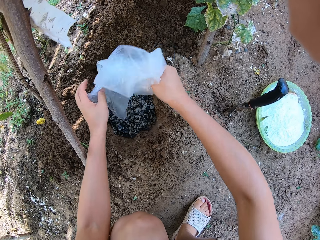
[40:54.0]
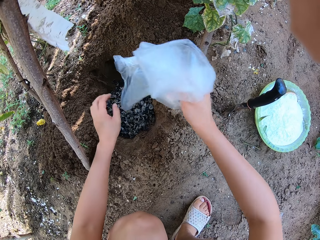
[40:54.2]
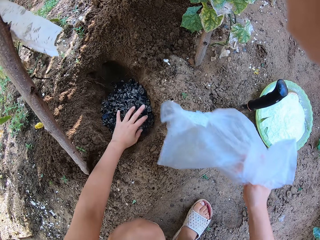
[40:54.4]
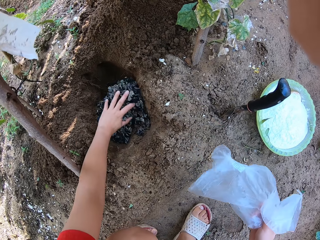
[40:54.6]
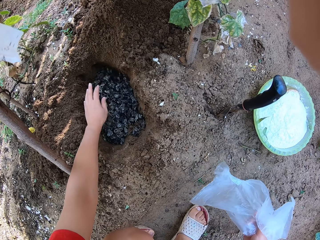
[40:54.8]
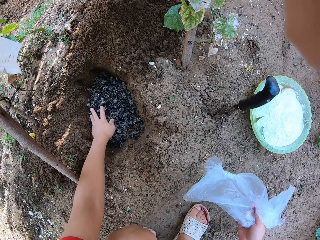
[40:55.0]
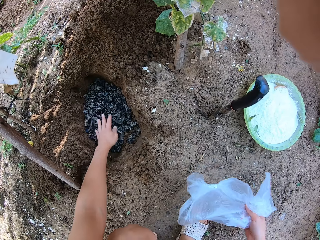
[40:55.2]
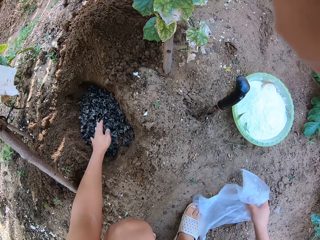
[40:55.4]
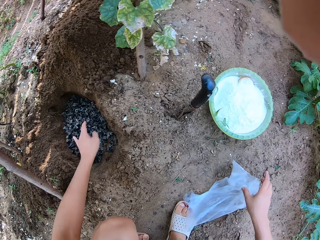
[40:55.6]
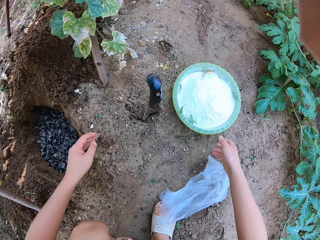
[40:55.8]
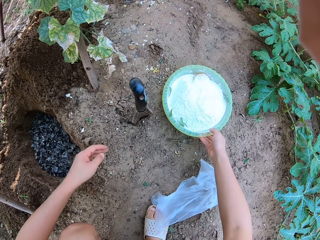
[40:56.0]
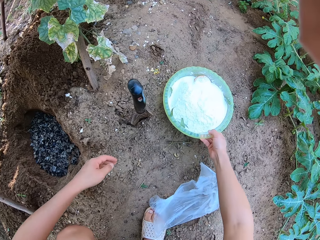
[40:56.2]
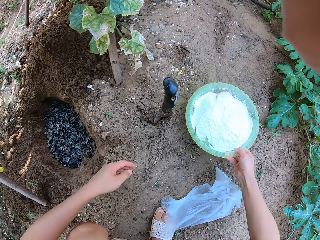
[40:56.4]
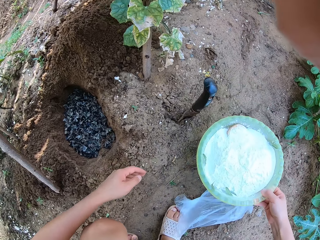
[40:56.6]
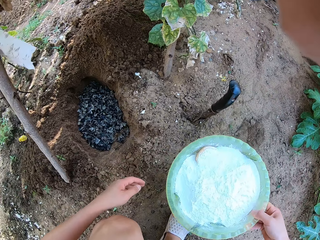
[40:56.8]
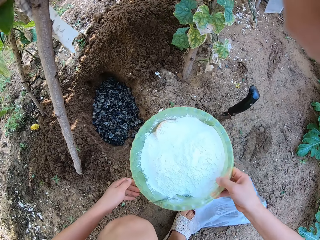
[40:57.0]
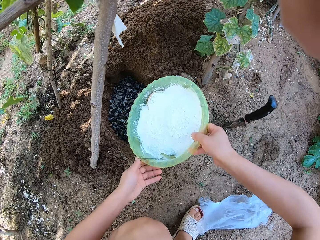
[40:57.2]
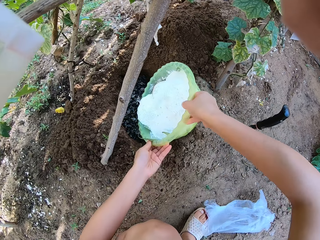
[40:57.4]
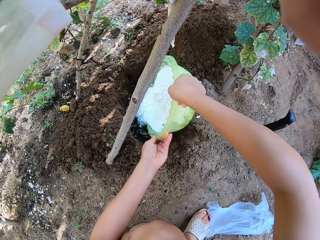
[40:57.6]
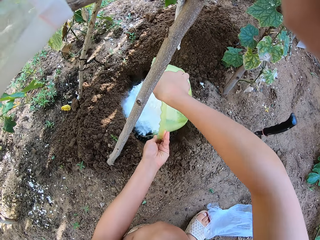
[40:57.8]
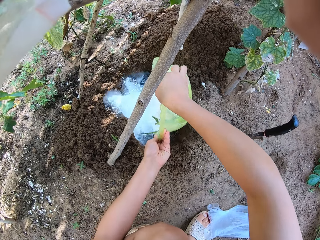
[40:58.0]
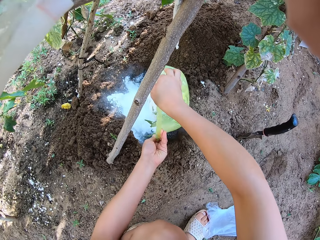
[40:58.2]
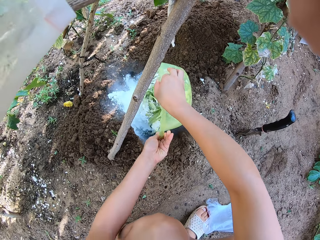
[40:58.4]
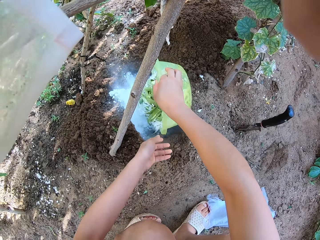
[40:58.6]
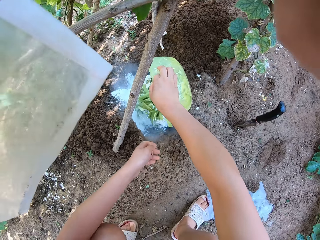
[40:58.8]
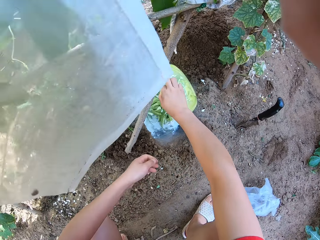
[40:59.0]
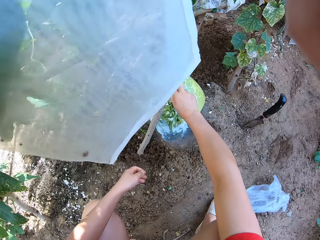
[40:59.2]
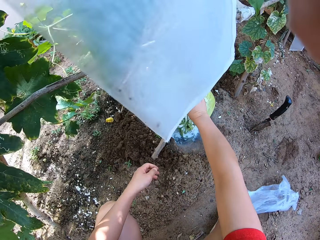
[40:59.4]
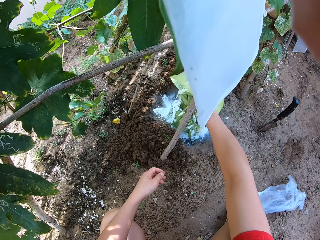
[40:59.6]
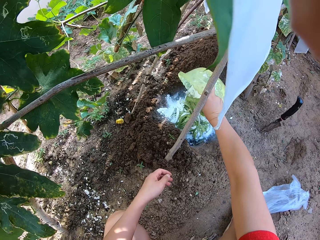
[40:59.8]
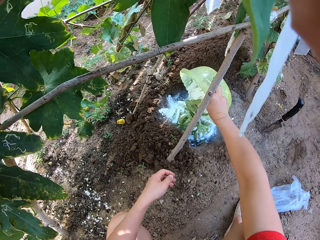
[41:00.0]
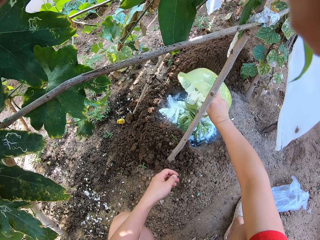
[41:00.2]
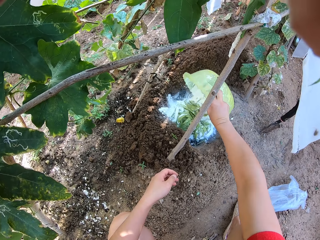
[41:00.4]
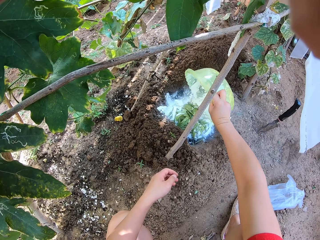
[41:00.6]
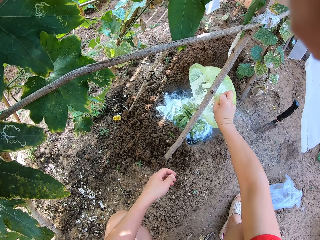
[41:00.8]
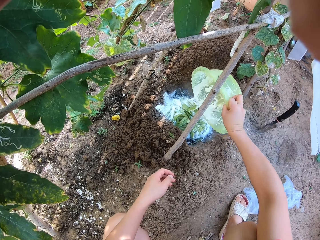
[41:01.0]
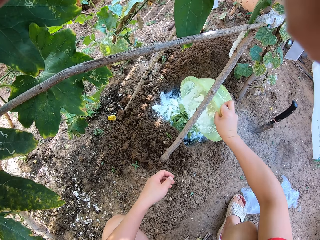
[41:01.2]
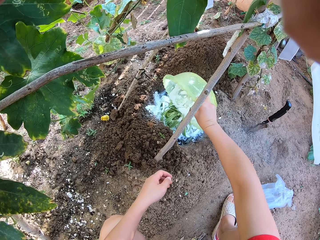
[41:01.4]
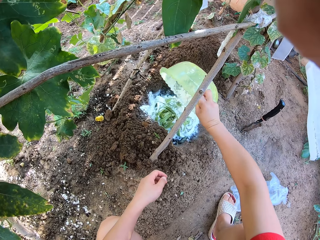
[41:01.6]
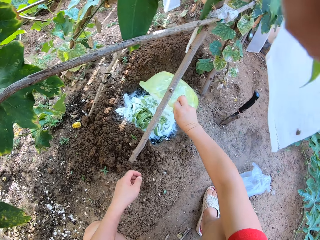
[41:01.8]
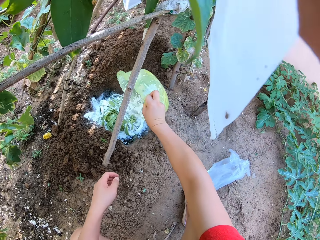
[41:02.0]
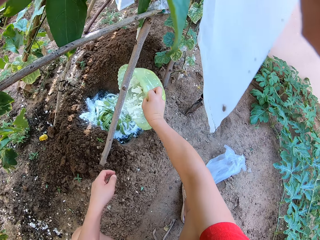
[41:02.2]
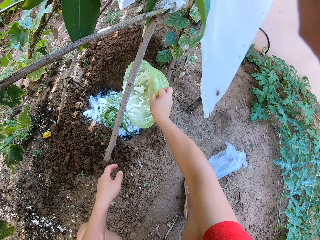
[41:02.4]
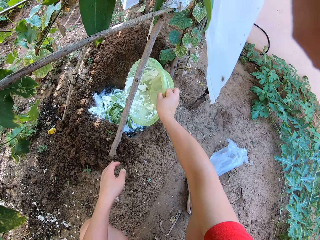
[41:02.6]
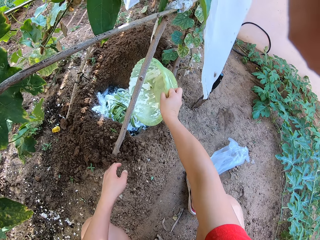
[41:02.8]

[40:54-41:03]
The camera wearer spreads manure in the hole. They pick a bowl of flour from the ground. They pour flour in the hole.

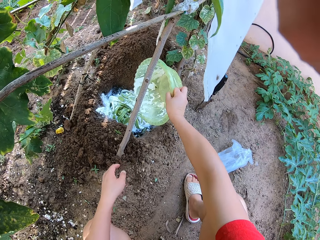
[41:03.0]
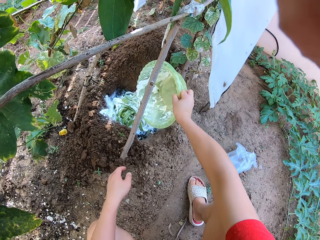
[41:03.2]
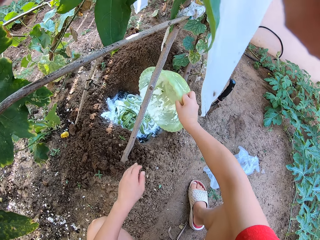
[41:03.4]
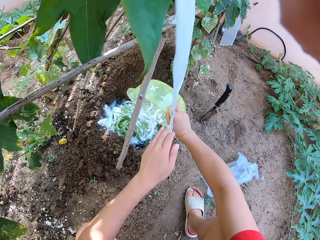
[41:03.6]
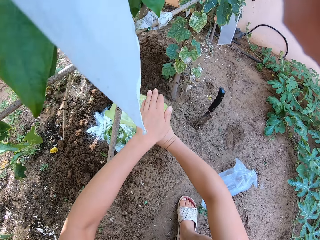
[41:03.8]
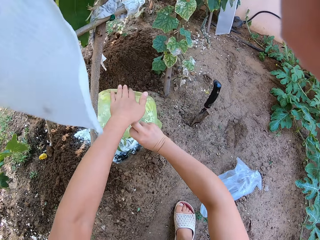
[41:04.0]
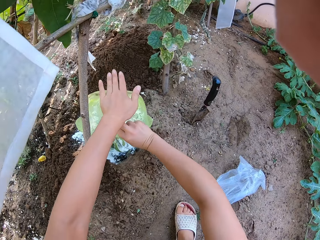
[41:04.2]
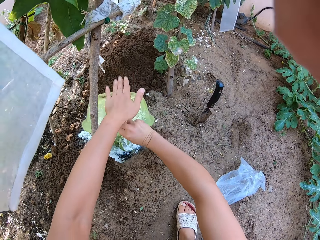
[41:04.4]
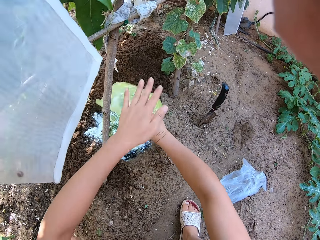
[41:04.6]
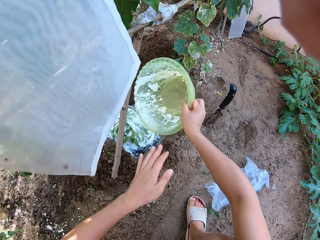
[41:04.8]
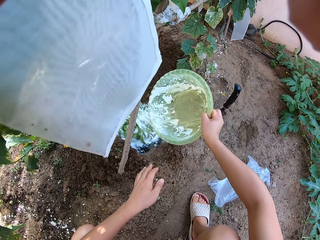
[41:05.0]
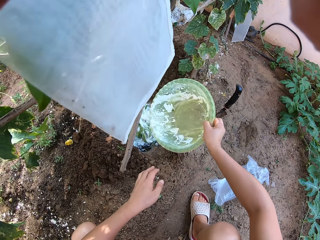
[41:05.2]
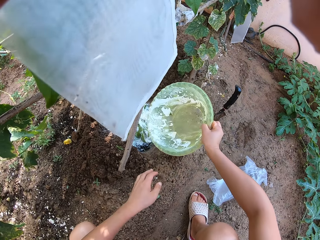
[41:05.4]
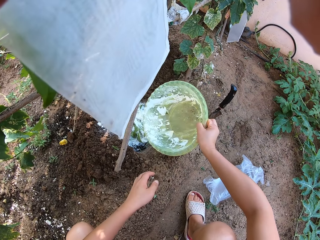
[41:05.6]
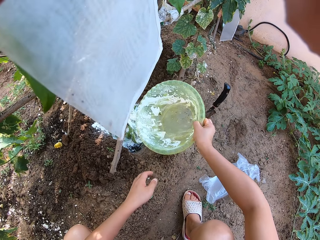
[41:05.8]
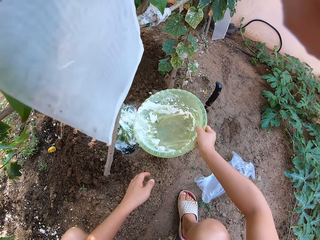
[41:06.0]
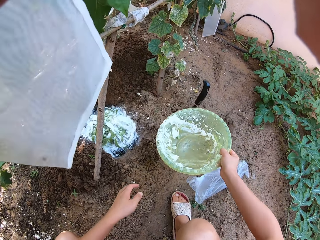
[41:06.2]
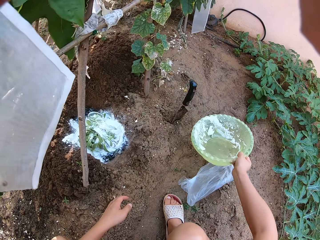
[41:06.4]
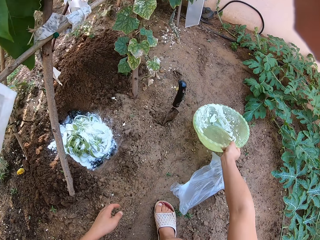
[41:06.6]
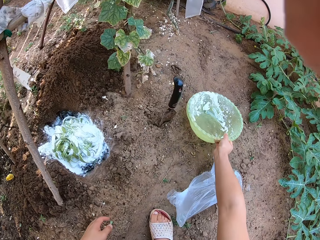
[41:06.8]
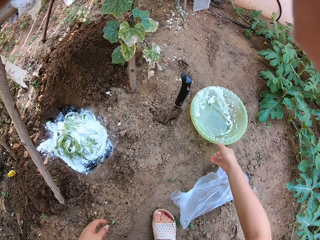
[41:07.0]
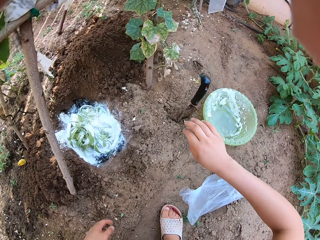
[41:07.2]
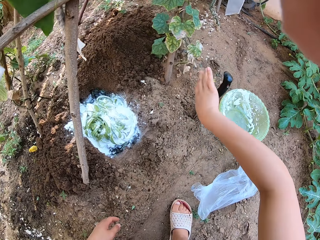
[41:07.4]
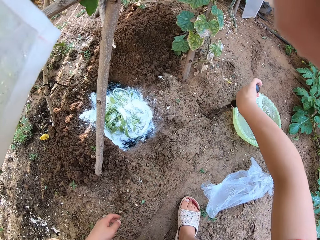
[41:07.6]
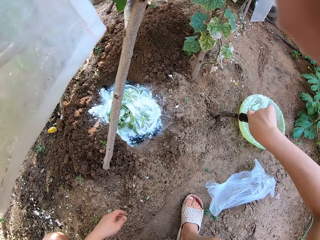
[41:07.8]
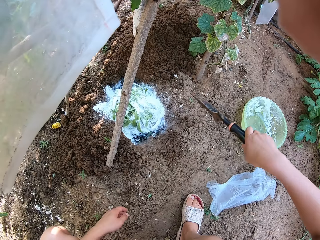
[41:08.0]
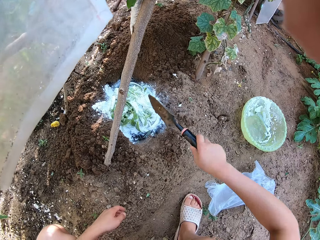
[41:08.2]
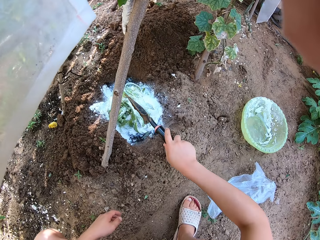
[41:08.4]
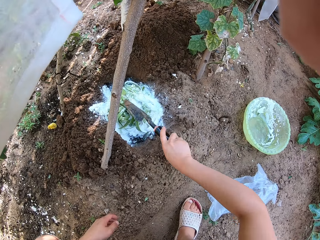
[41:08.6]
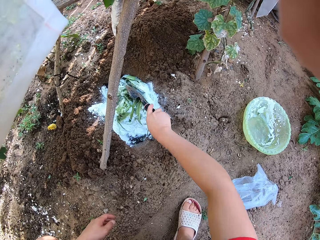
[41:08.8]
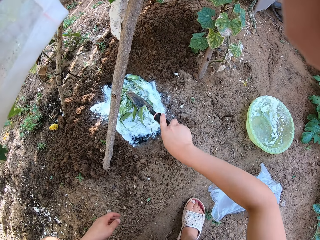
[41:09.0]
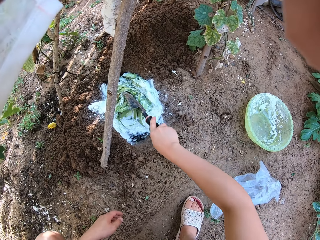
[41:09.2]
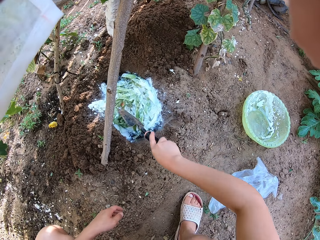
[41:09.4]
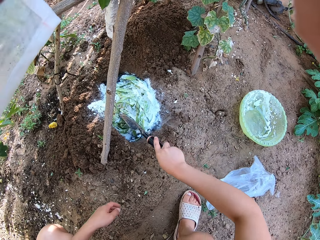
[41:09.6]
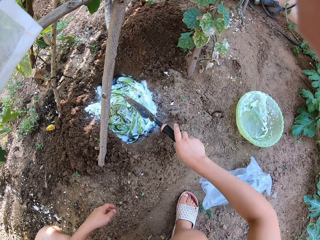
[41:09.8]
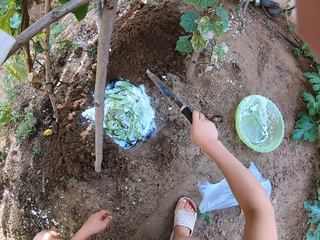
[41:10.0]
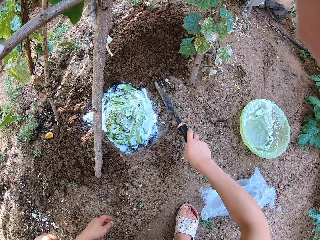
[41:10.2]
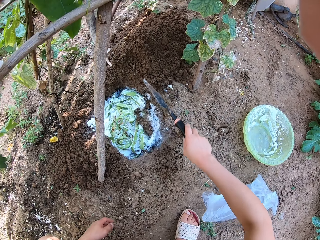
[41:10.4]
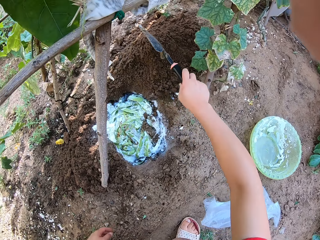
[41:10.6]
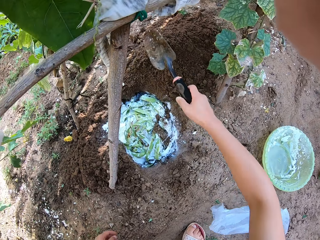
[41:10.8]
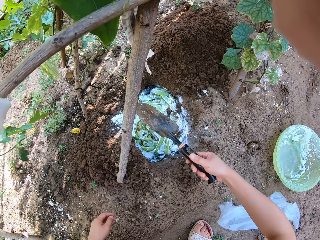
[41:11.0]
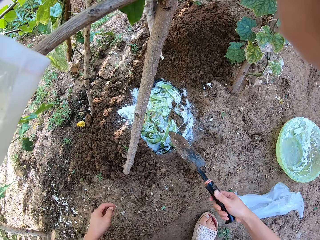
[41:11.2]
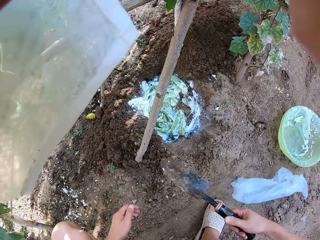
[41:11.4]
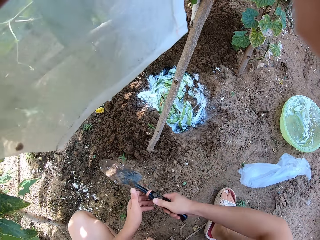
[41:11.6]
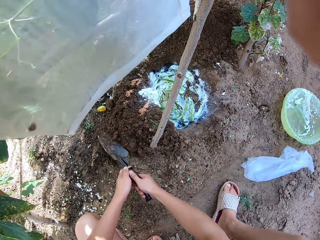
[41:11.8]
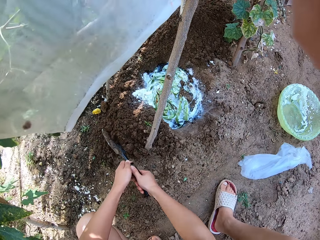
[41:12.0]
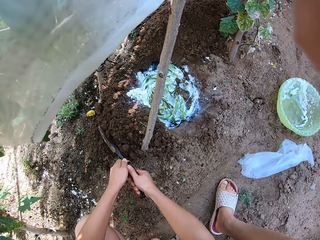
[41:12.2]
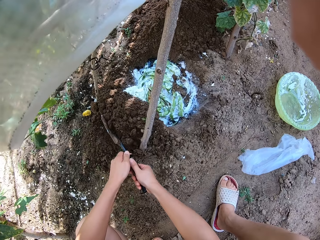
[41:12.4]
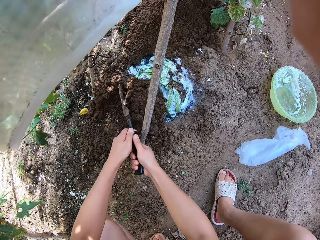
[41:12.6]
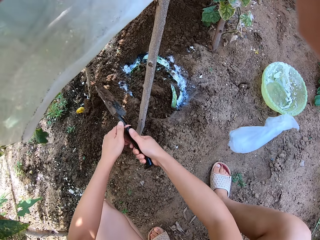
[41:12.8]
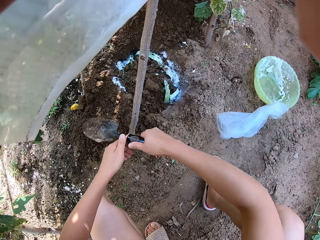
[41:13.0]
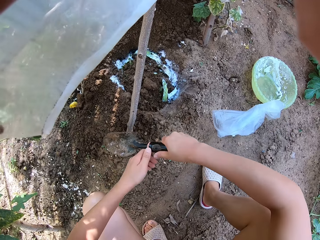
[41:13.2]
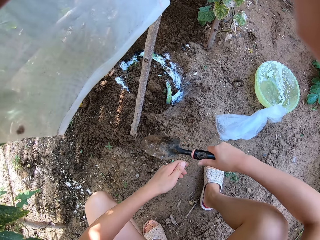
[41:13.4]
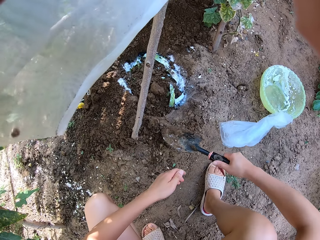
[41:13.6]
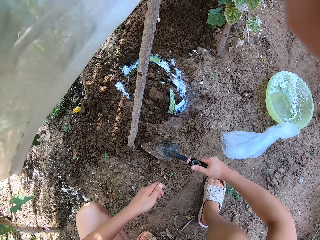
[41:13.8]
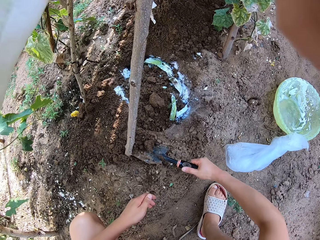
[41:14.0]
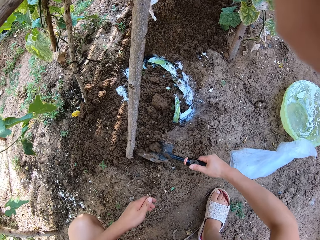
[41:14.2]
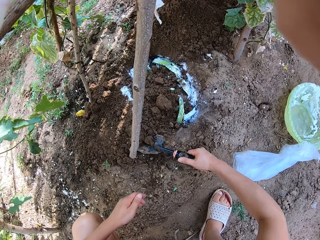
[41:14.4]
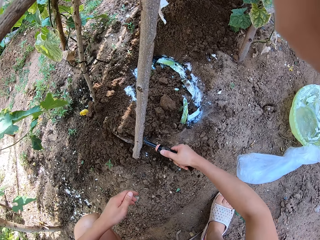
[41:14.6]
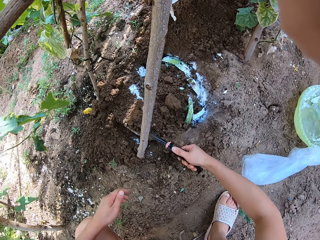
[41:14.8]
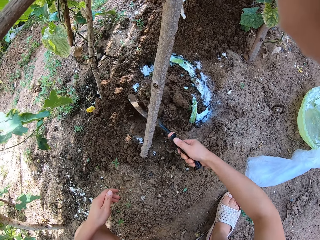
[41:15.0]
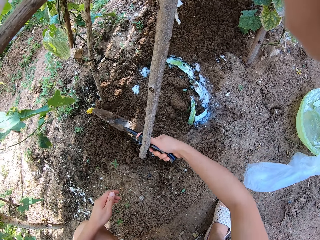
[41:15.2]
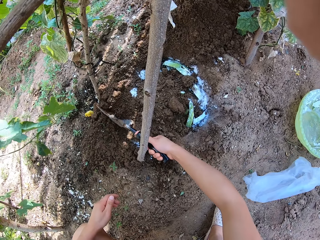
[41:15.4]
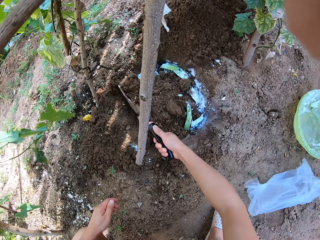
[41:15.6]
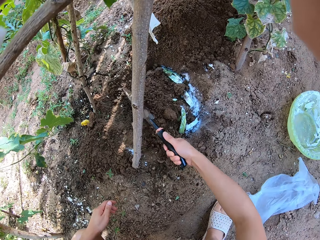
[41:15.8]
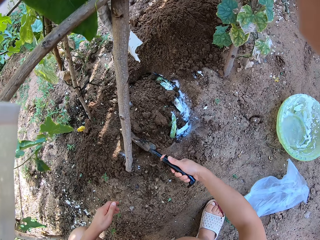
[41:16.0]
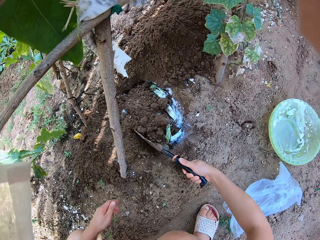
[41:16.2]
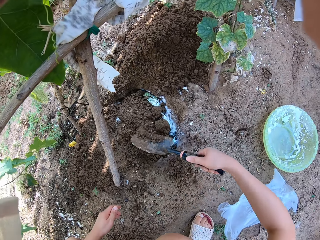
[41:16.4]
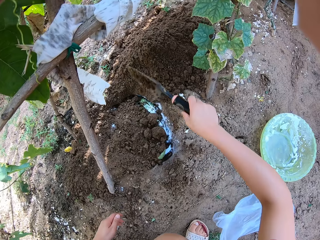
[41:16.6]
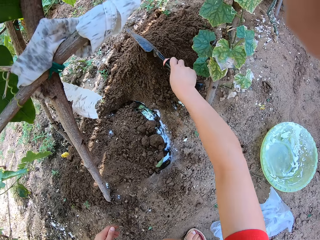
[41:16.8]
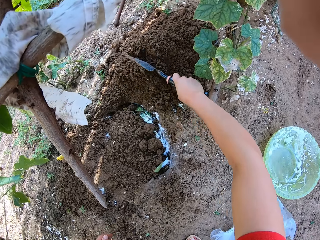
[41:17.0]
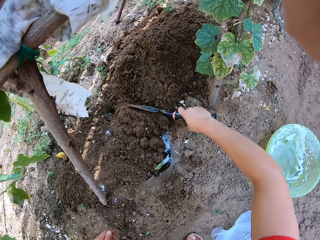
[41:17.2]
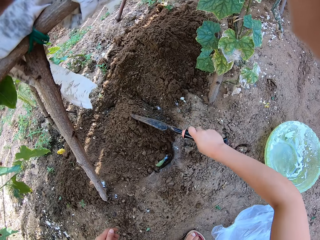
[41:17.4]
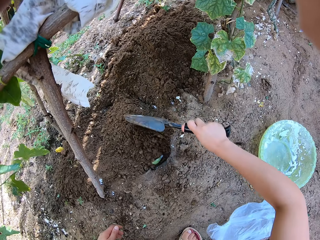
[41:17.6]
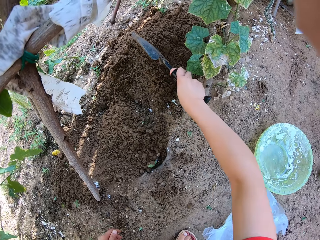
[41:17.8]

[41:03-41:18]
The camera wearer hits the bowl. They place the bowl aside on the ground. They pick a hand shovel and adjust flour in the hole with the shovel. They push soil in the hole with the hand shovel.
